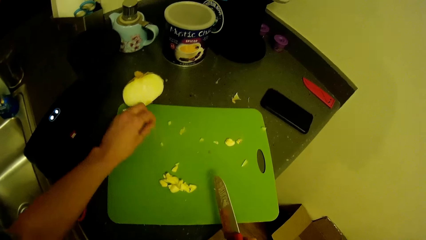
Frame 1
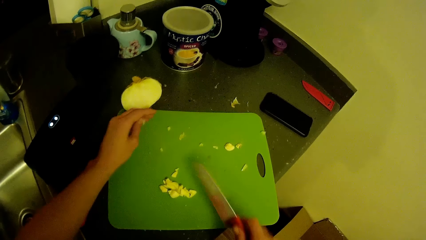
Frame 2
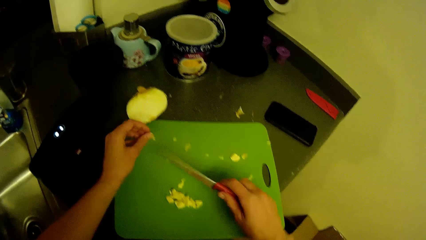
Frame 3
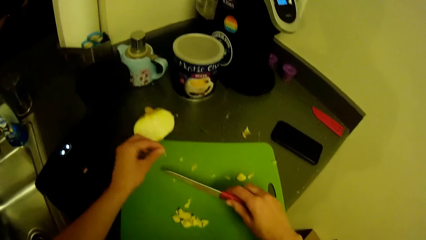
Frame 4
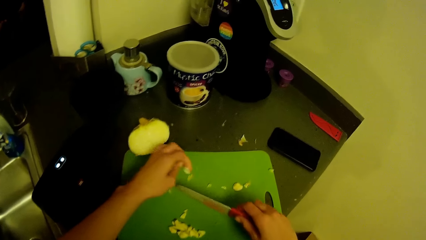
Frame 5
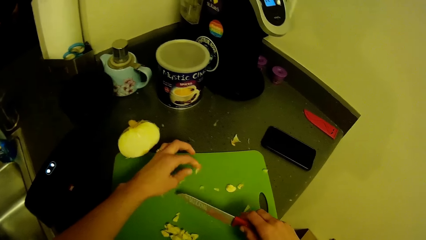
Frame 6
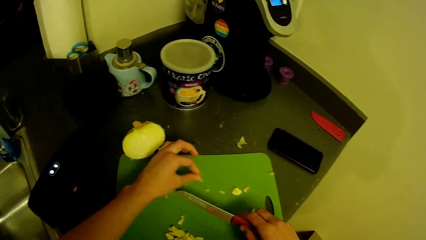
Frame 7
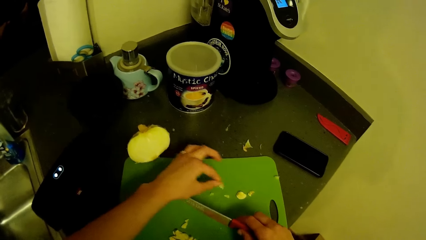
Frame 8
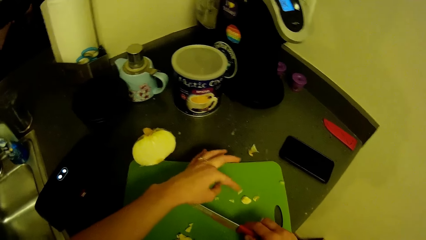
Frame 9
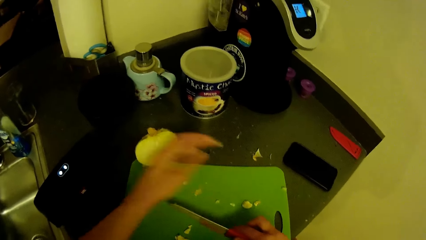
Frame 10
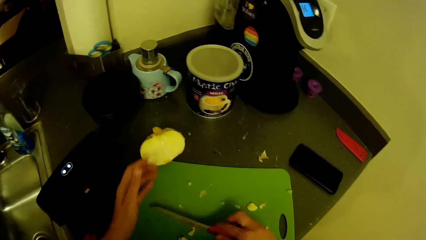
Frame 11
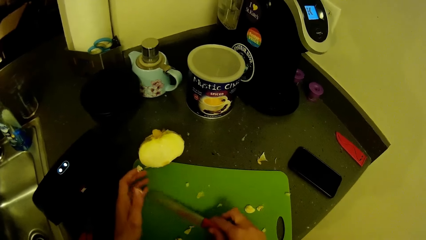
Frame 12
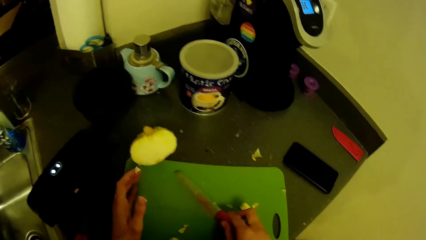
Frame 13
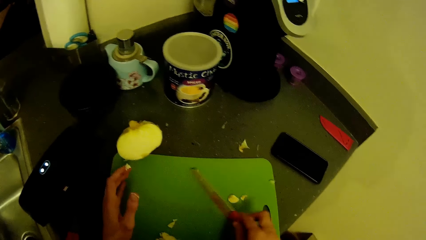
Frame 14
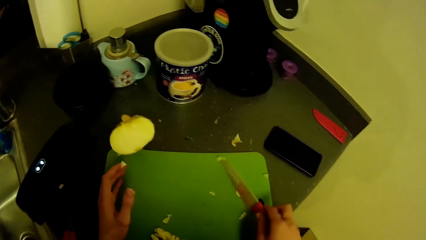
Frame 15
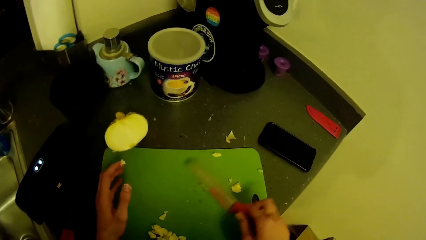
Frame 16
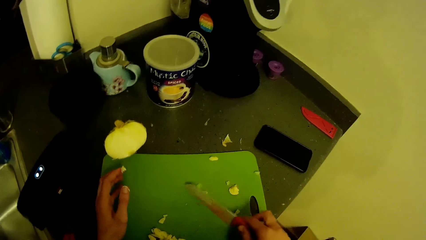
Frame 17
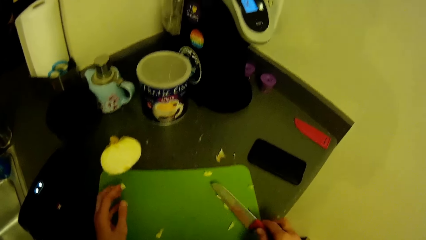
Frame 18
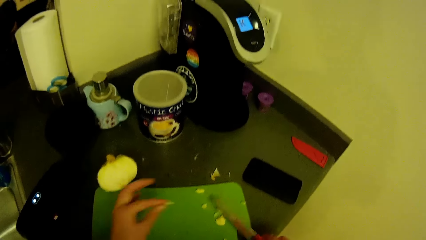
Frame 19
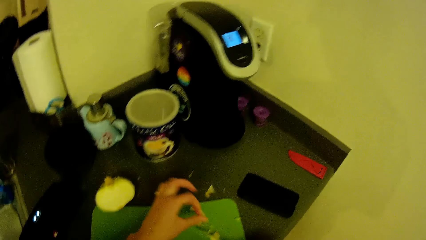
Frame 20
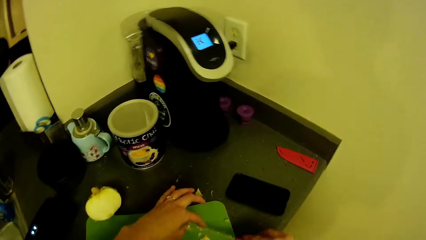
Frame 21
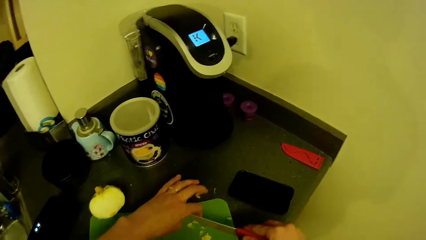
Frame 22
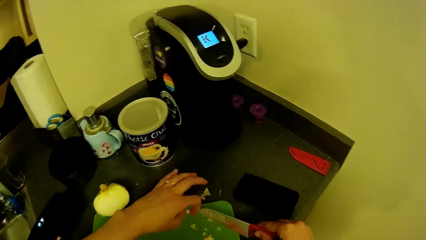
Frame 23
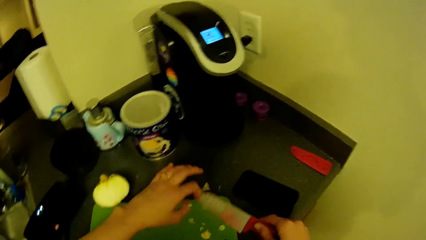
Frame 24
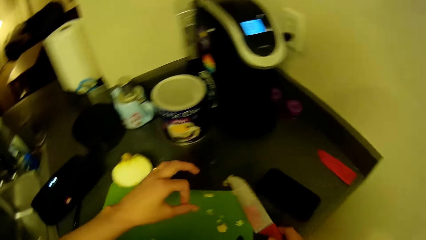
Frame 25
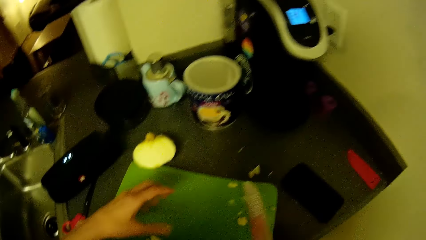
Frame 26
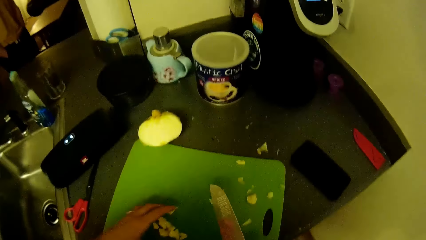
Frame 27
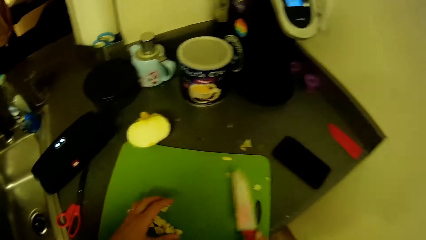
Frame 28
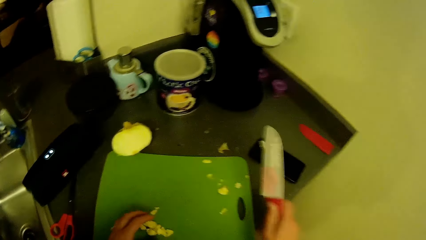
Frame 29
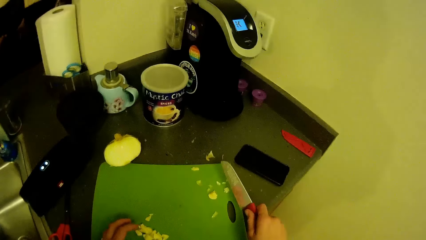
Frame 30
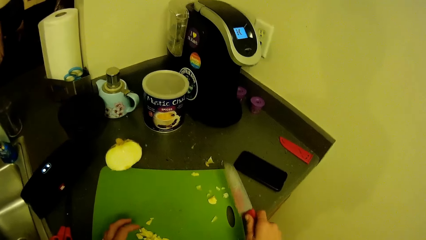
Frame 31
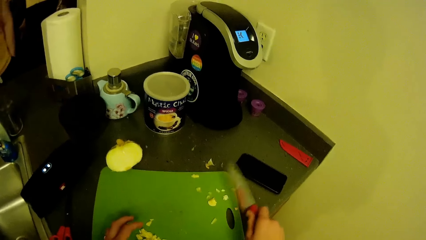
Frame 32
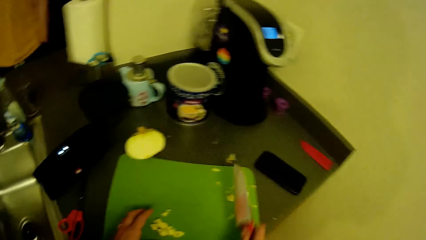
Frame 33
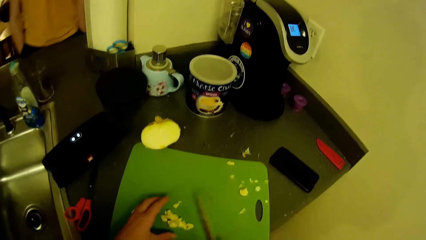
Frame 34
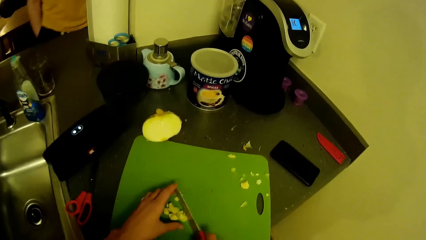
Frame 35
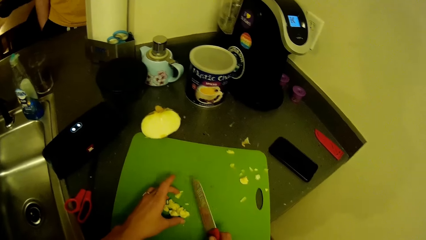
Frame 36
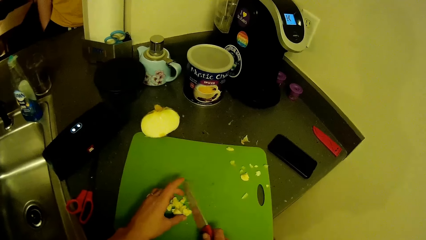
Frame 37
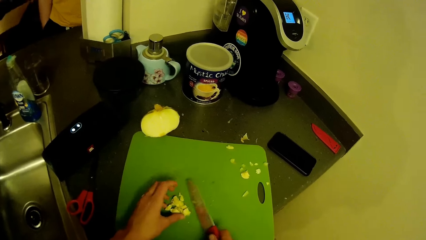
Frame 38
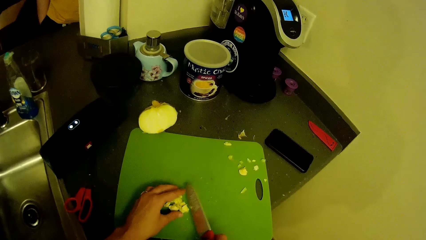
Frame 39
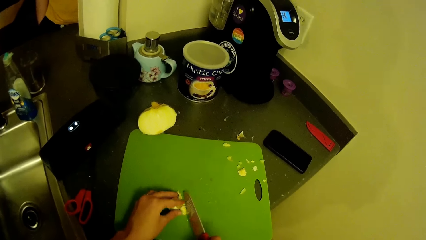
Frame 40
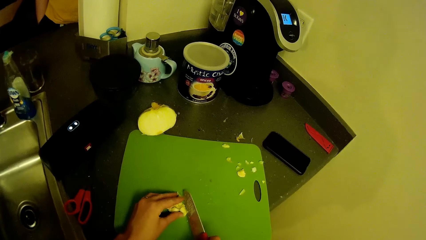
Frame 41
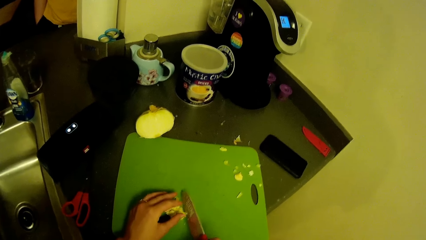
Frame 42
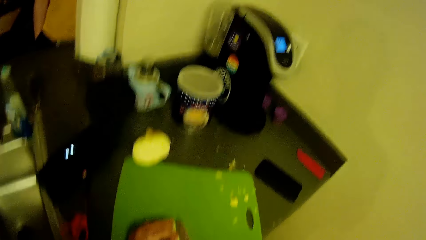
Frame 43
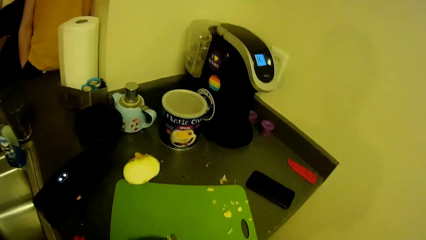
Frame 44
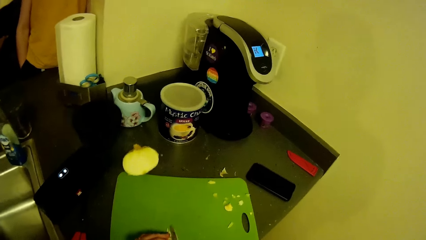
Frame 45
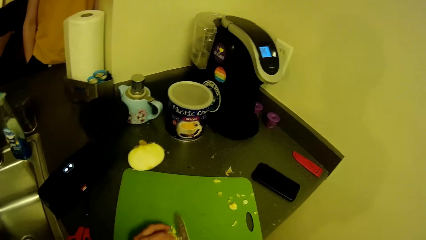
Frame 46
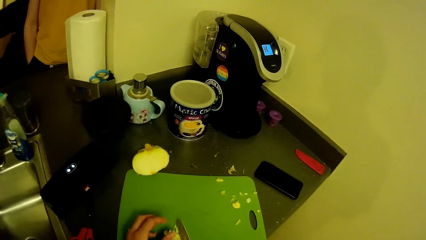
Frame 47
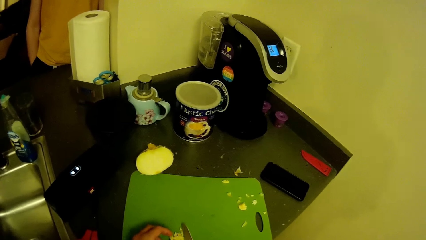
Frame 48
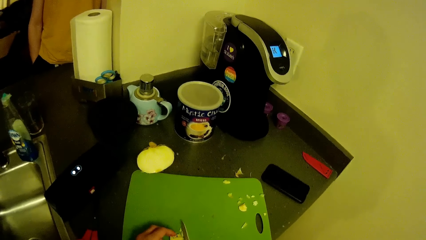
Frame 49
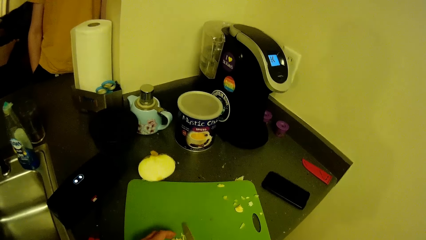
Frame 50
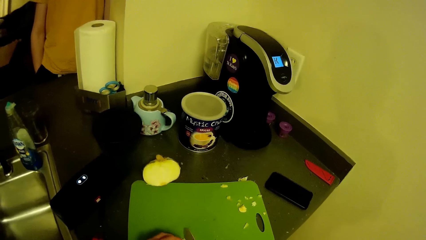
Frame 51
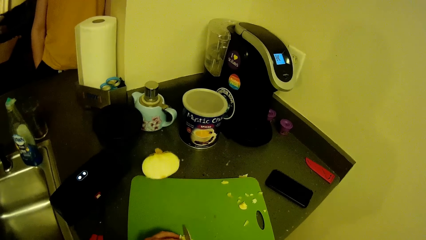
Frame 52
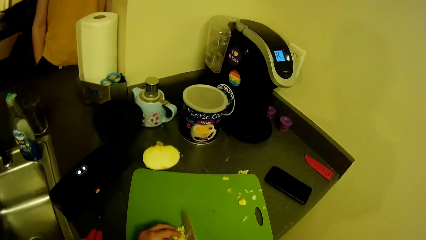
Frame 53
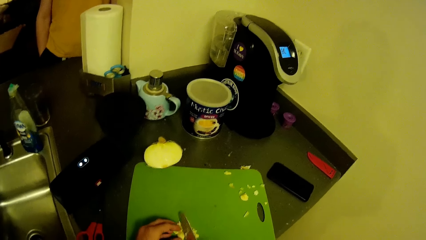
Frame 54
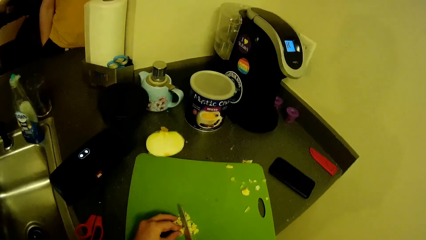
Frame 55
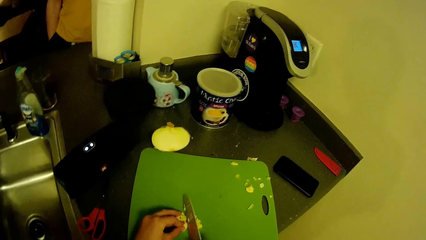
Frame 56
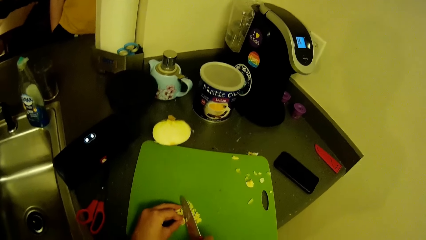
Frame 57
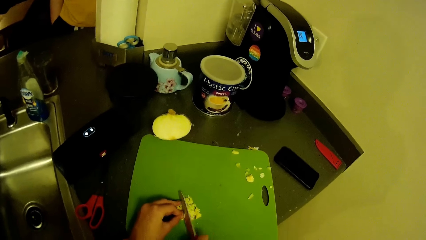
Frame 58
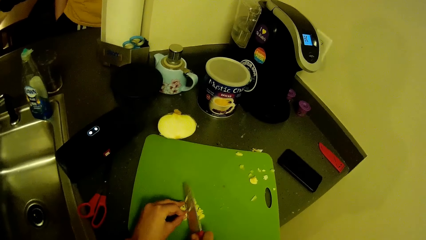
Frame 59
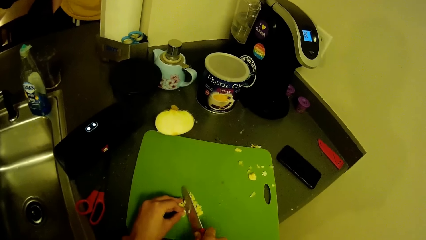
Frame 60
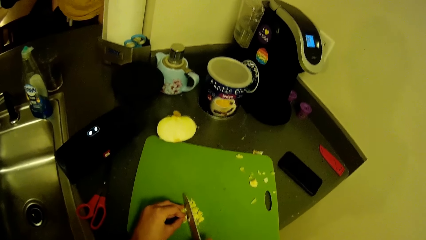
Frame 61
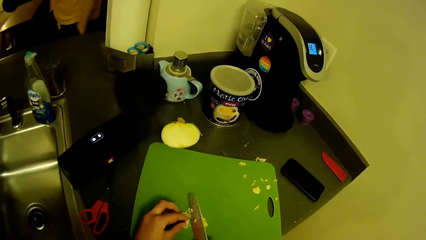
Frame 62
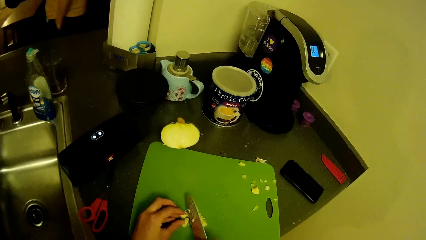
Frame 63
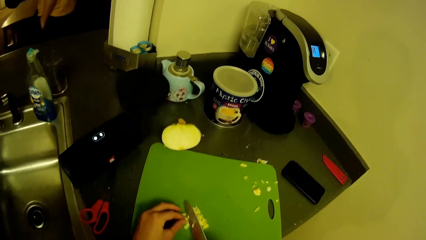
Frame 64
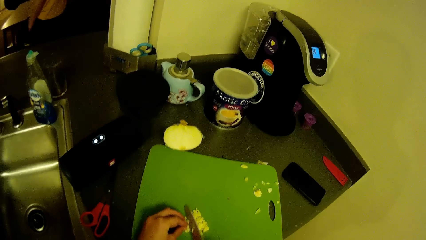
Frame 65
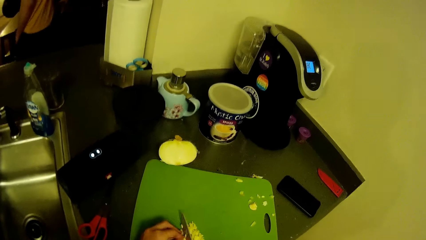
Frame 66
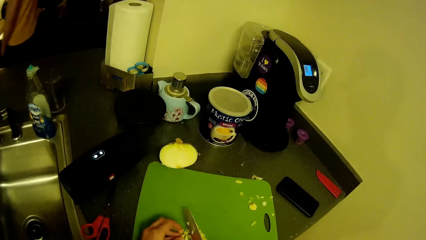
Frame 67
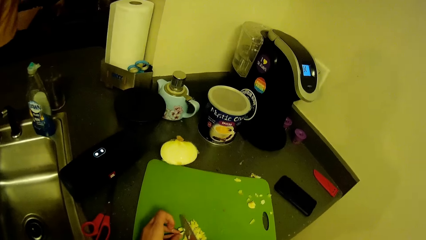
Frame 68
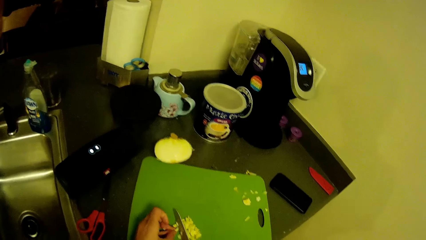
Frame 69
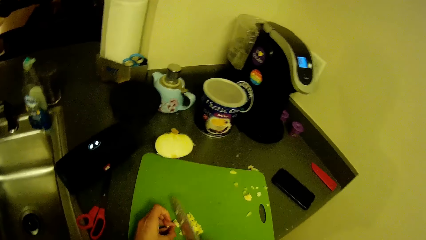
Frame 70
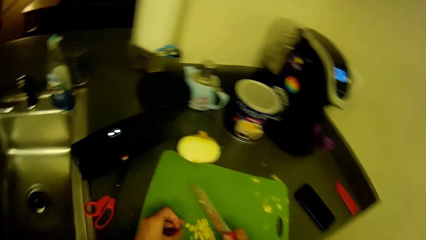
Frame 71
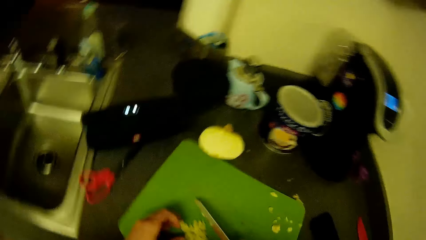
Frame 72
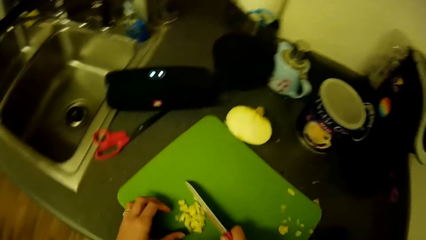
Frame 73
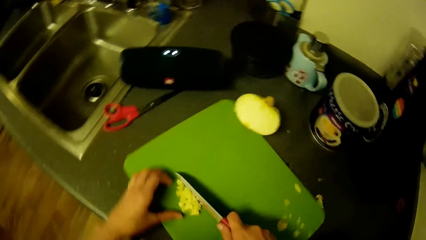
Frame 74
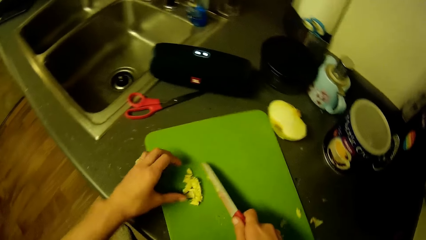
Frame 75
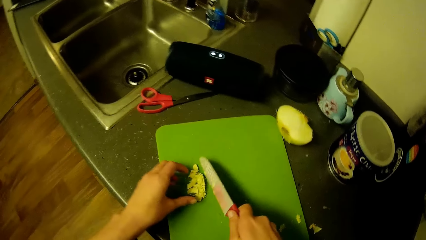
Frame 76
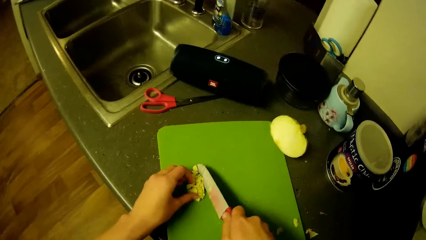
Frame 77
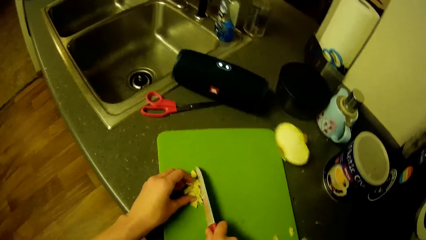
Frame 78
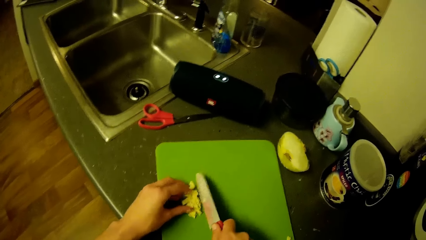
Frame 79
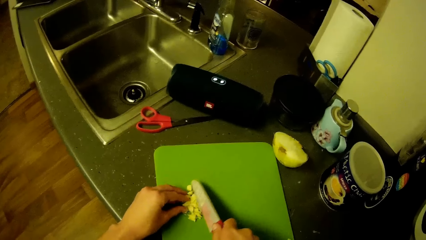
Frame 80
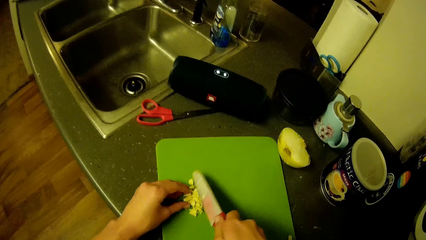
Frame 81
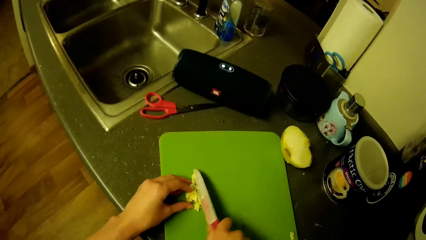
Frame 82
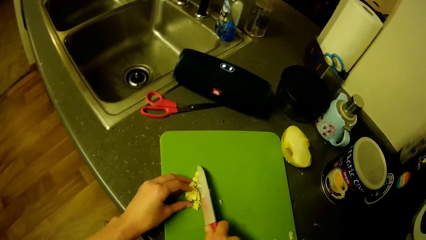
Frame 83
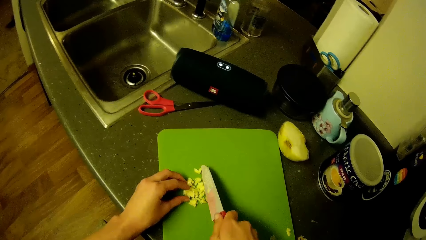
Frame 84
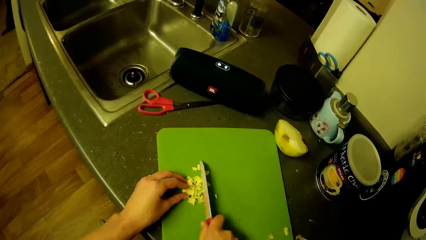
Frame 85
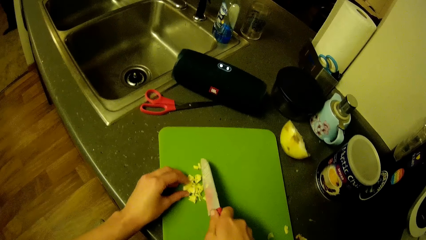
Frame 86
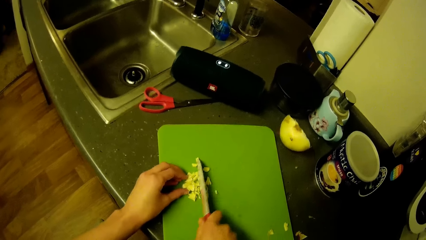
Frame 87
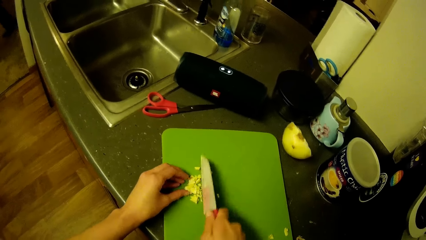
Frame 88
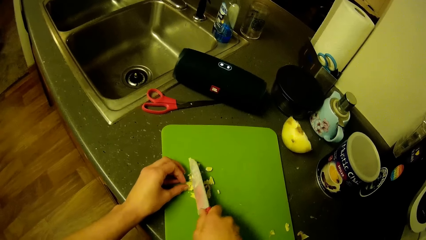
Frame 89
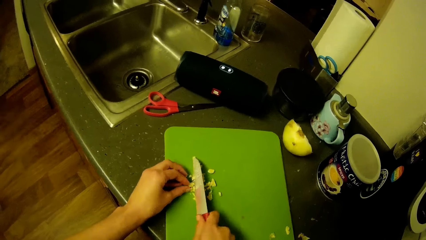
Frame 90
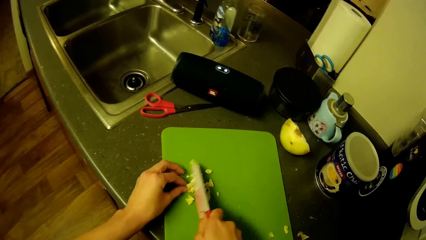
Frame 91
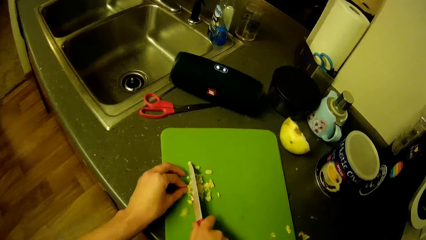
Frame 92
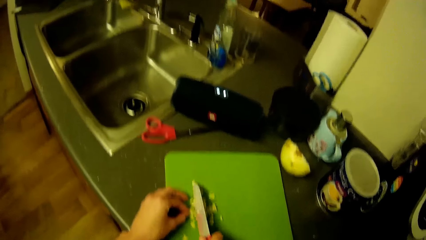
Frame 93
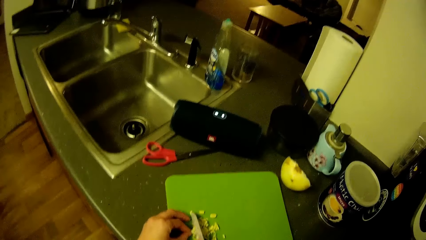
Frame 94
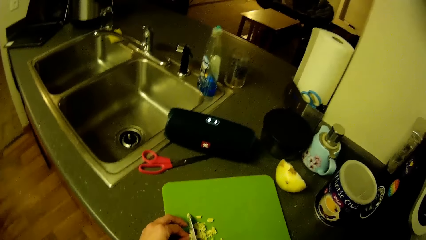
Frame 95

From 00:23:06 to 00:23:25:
The camera wearer moves something aside. They move something with a knife. They remove something from a finger. They remove something with the knife from the finger. They hold something. They sway the knife. A man leans on the wall. The camera wearer gathers something. They slice something. They move the cutting board. The man paces around the kitchen. The camera wearer gathers something. They slice something.
